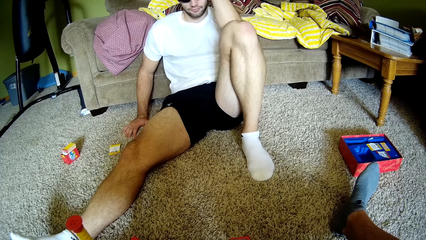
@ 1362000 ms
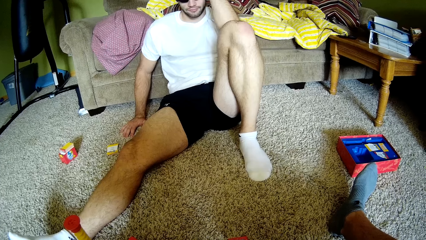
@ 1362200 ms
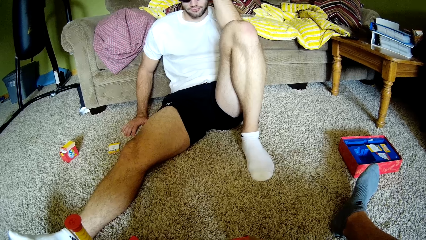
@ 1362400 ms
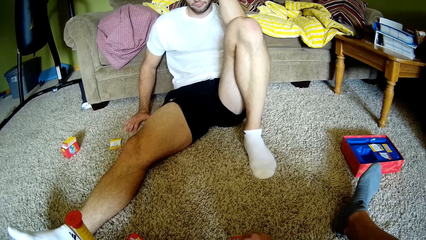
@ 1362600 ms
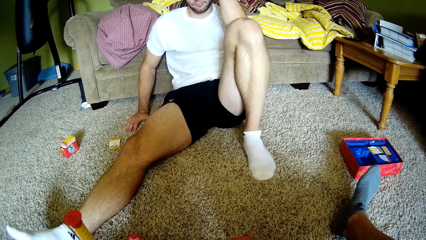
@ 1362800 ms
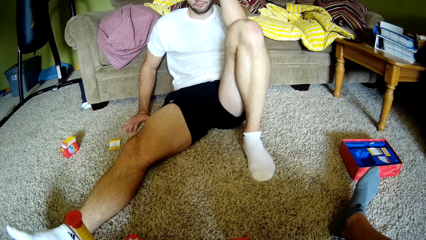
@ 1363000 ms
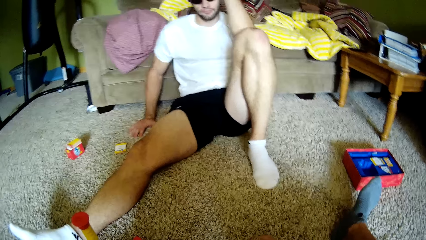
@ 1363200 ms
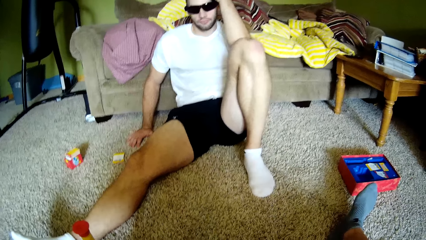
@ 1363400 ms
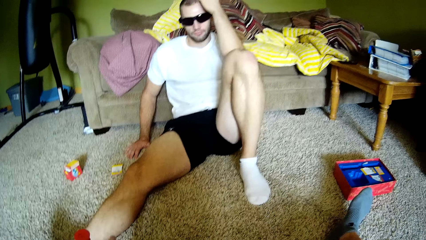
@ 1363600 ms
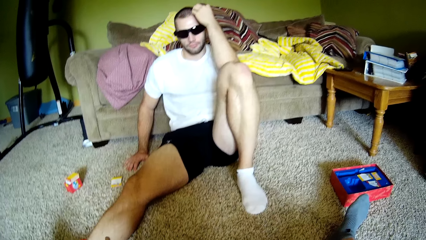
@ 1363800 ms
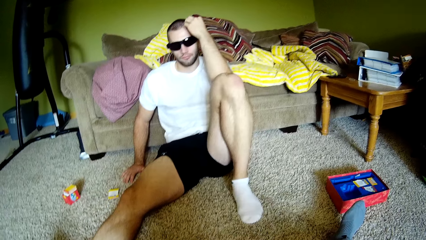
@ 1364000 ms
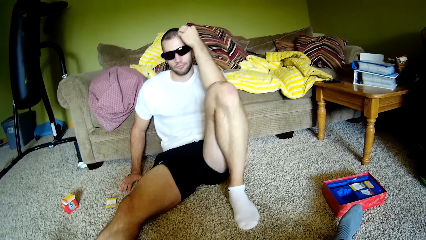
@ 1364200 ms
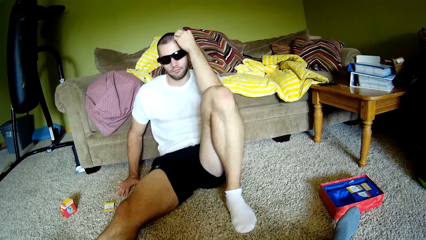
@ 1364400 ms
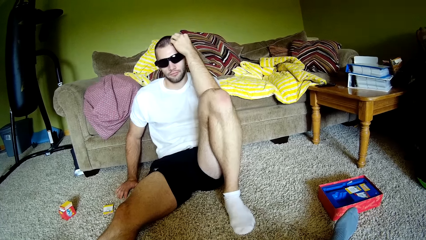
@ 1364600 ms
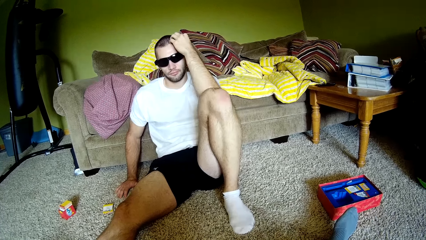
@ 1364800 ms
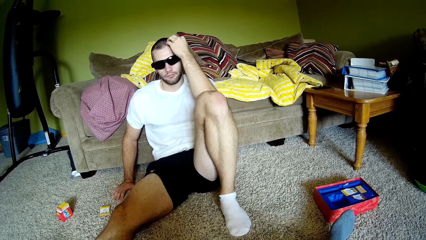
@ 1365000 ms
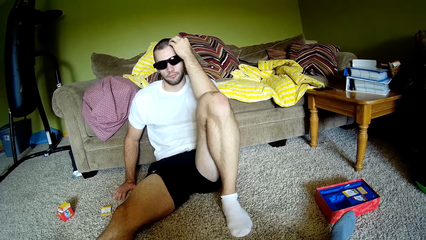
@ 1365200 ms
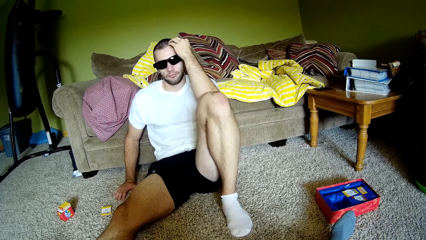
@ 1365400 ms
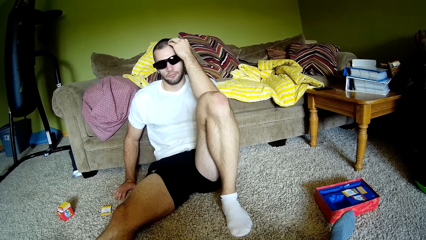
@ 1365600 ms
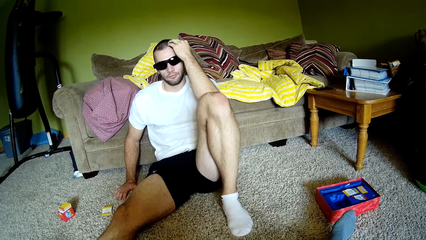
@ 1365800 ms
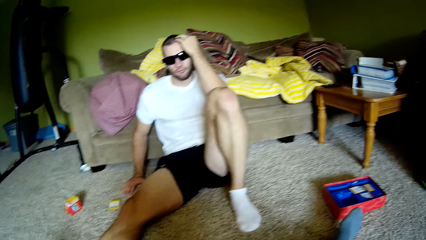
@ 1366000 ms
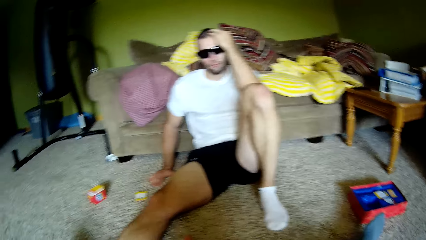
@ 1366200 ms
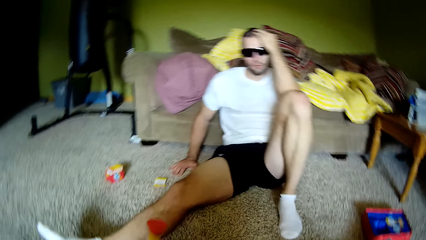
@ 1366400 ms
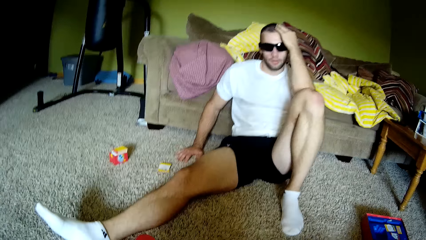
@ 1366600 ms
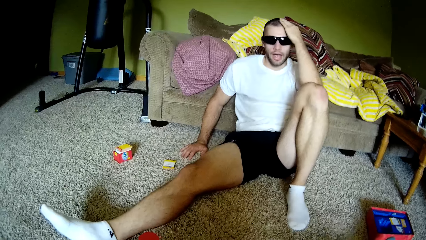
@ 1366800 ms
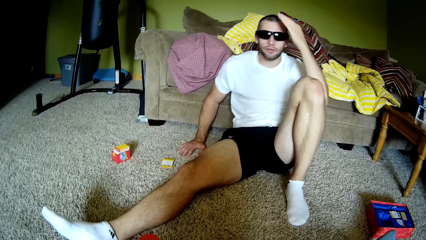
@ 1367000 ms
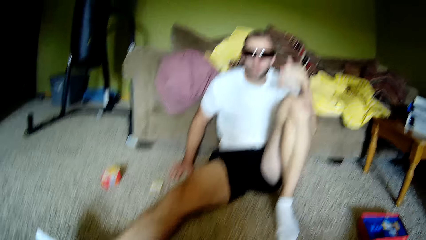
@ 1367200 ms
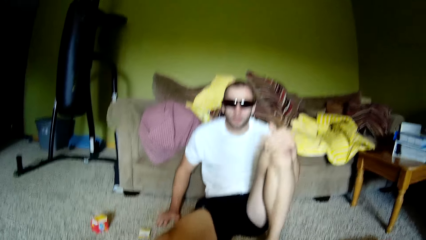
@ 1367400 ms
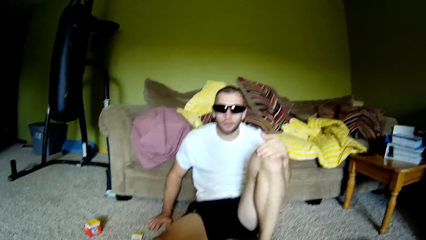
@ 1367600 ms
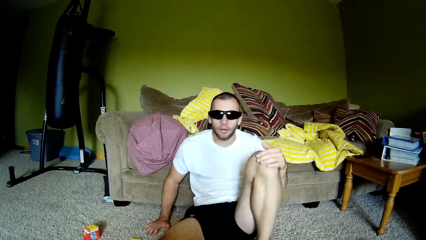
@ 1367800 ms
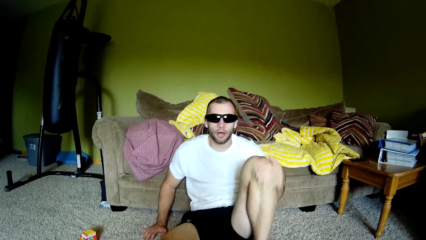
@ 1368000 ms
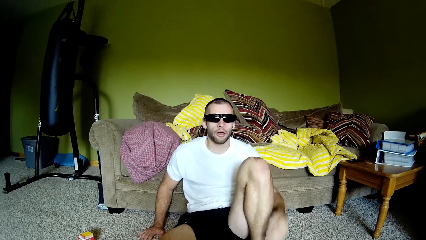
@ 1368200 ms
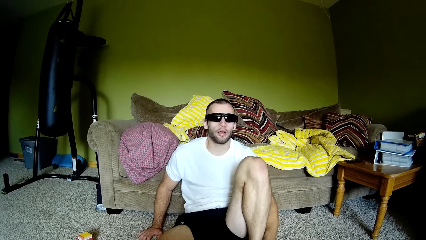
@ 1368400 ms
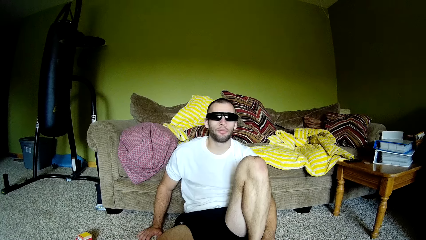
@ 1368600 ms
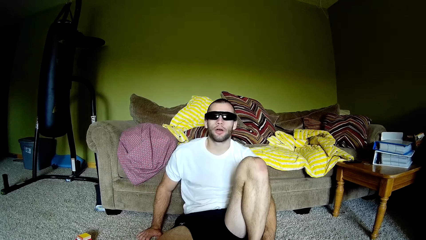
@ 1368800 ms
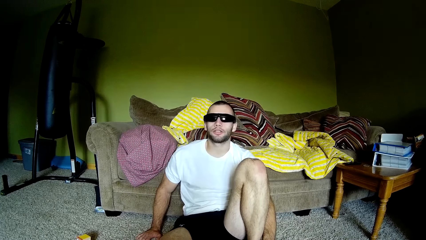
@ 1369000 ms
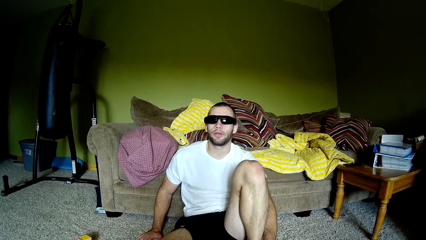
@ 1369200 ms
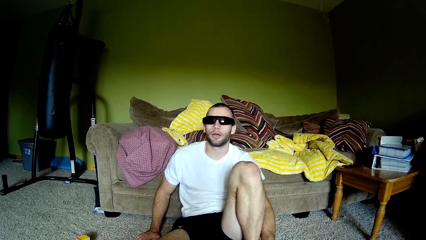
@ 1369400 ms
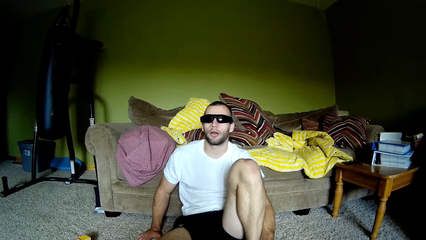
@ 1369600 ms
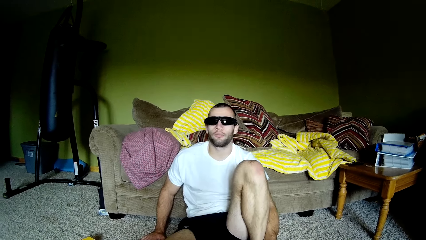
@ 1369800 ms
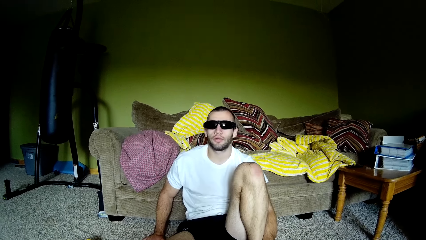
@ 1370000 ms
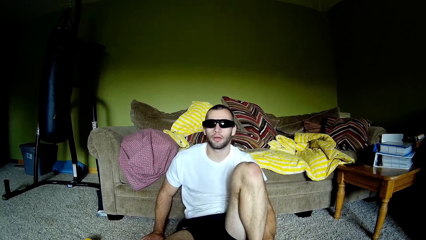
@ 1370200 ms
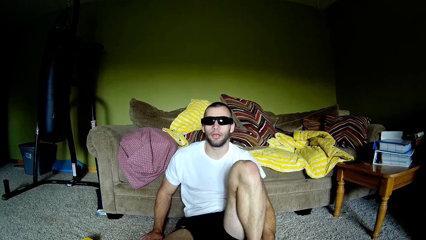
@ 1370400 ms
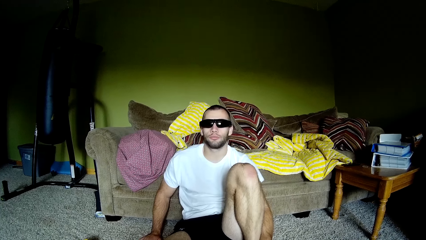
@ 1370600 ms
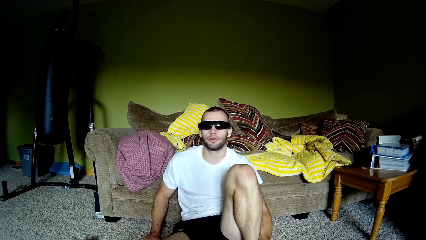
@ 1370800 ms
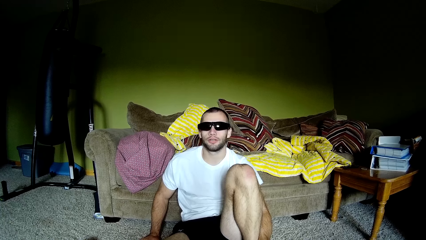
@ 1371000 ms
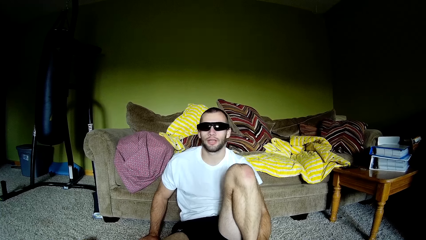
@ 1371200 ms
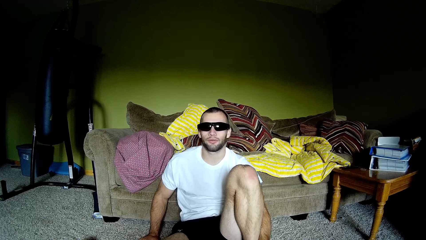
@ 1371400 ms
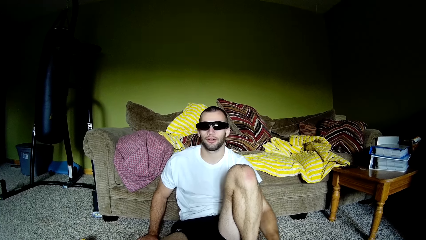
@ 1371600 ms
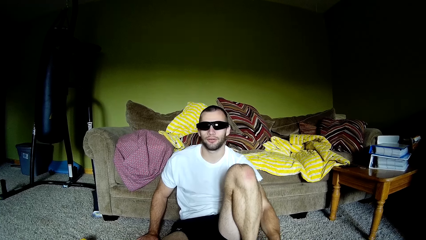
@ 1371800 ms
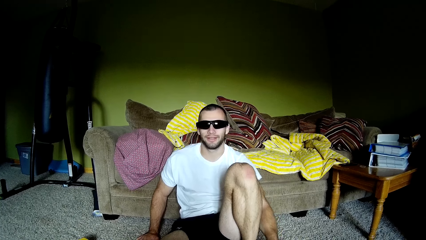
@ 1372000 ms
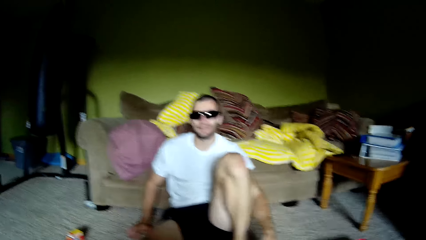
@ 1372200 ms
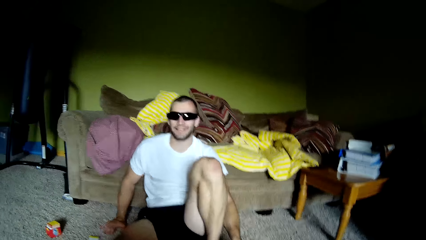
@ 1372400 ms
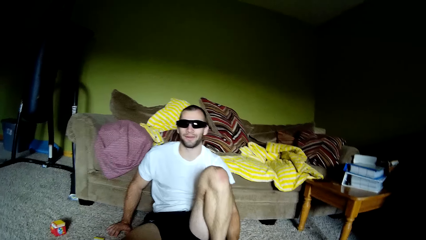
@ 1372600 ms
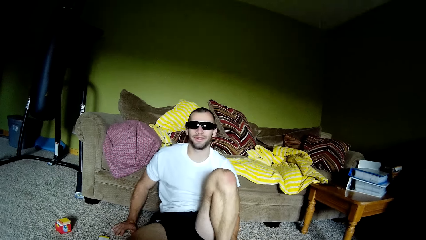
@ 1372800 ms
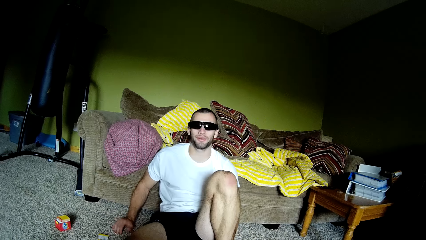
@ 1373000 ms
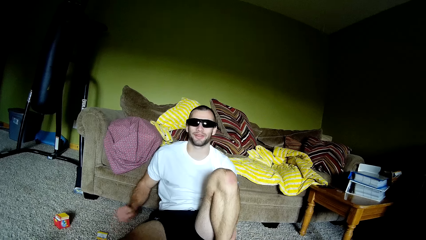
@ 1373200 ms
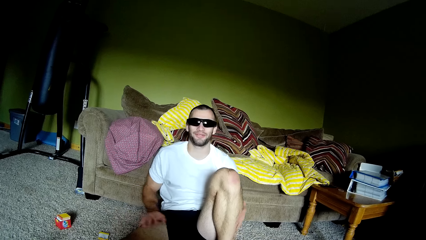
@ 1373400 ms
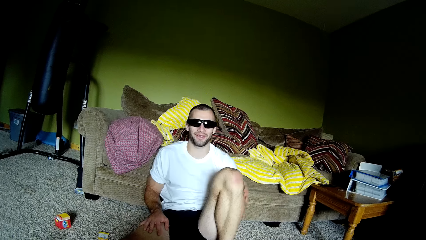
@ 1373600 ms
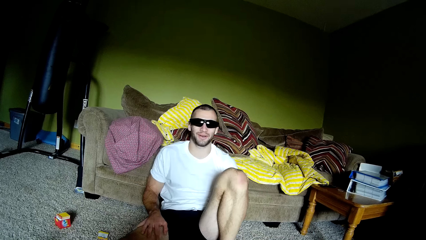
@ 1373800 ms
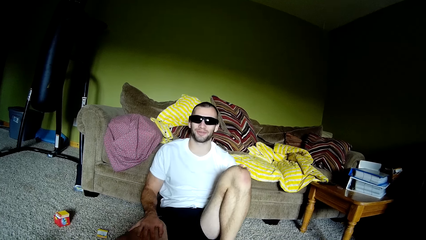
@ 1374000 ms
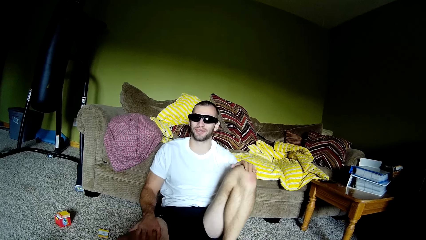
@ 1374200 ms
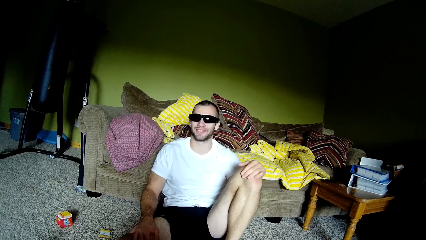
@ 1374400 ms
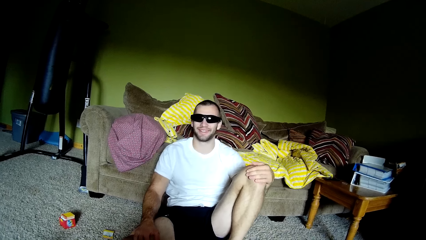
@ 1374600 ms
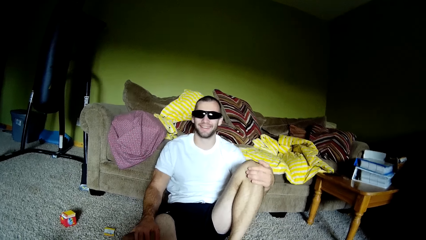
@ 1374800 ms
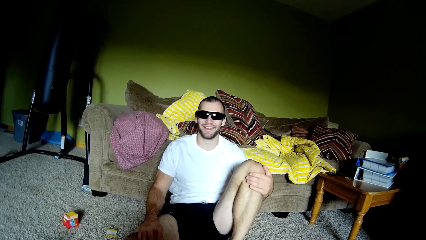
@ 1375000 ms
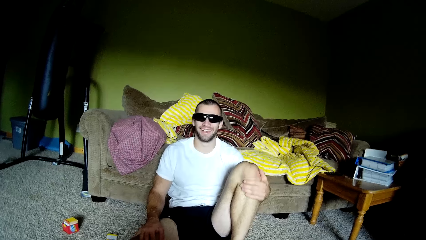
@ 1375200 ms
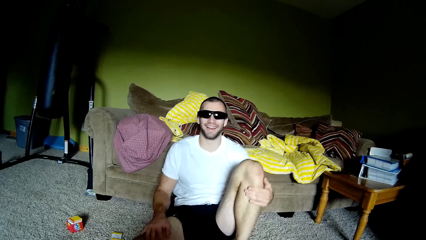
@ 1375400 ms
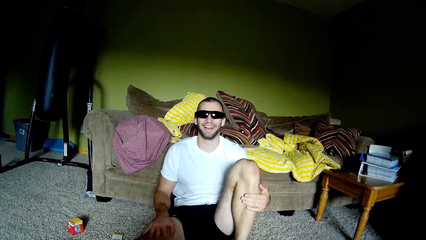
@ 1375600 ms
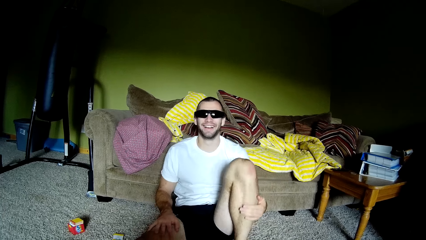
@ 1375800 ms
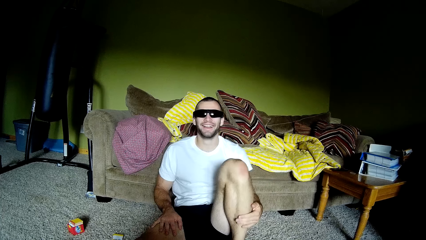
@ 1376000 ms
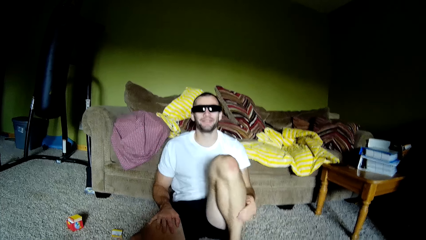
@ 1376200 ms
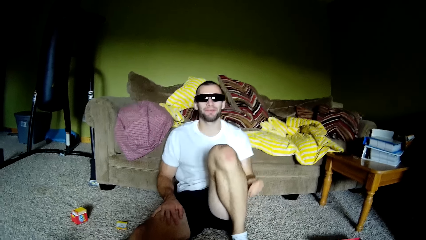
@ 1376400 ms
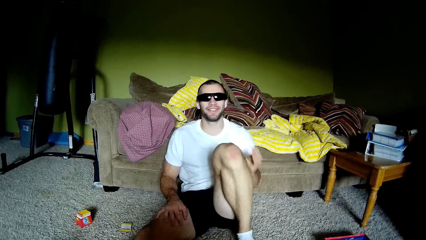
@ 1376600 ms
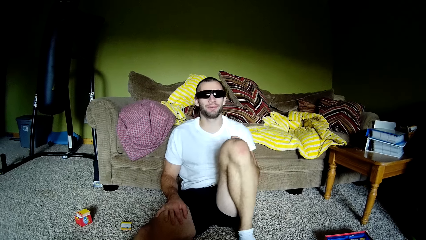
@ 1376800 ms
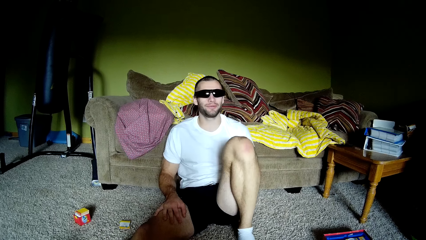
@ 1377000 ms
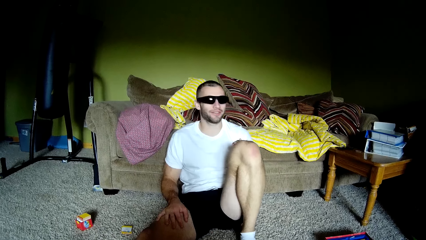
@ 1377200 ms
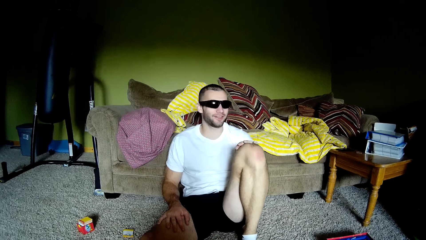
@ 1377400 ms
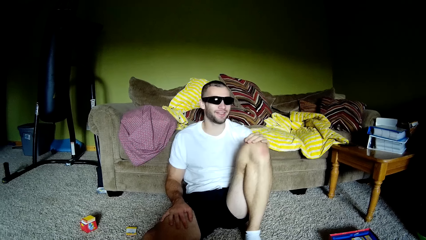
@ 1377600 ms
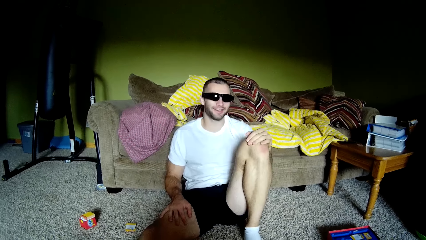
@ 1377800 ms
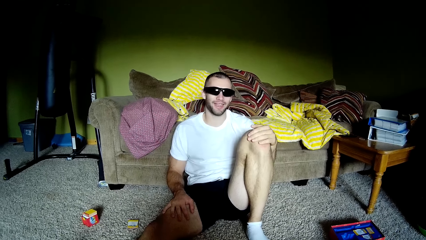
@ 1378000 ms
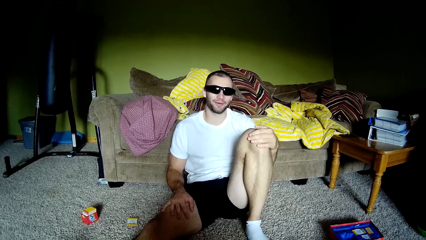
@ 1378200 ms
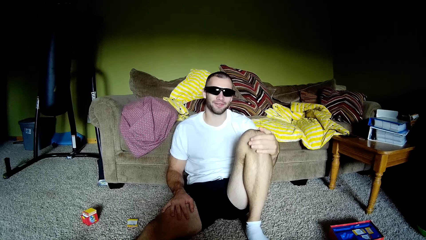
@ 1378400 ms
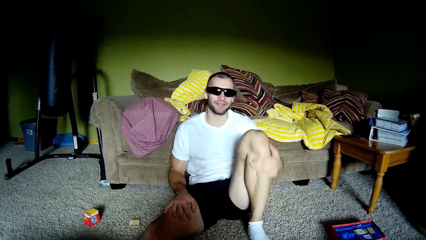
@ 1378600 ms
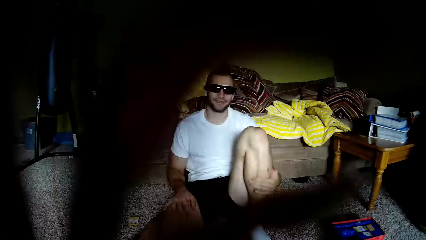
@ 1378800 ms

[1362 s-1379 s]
A man interacts with the camera wearer. The camera wearer looks around. The man moves his hand. The man touches a leg.
